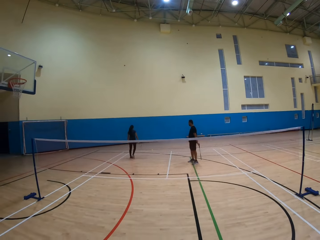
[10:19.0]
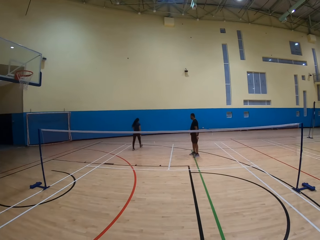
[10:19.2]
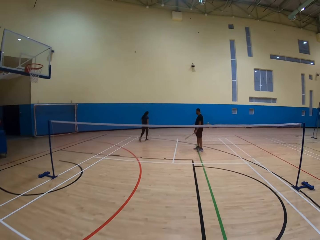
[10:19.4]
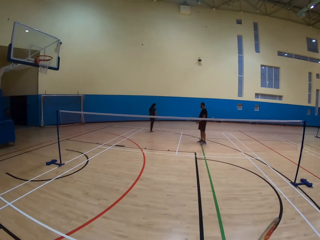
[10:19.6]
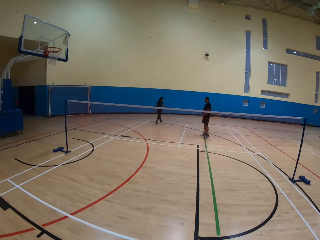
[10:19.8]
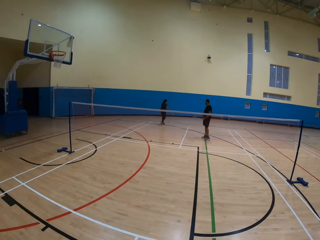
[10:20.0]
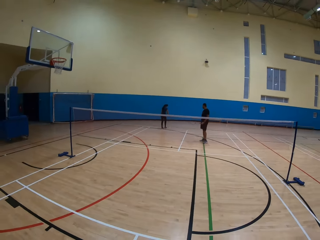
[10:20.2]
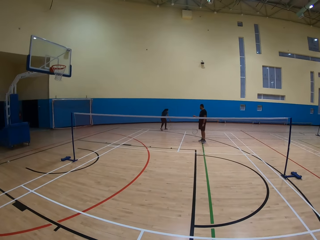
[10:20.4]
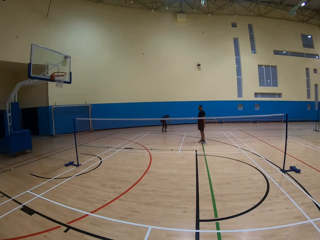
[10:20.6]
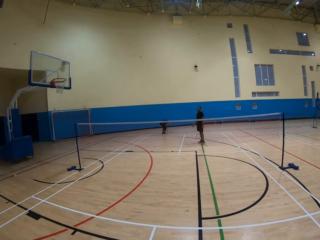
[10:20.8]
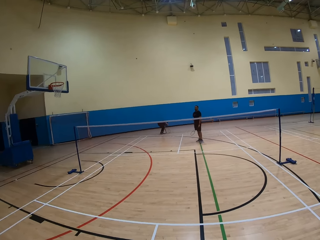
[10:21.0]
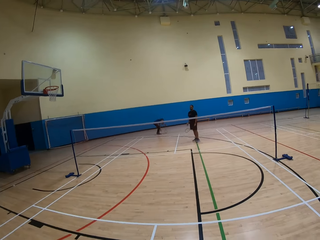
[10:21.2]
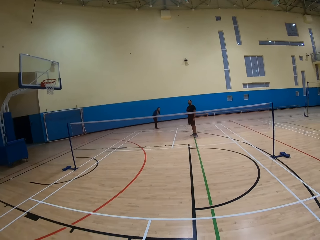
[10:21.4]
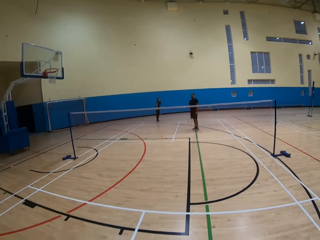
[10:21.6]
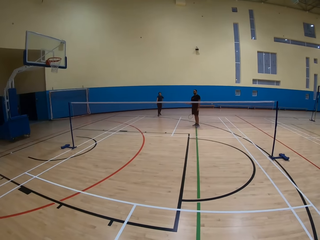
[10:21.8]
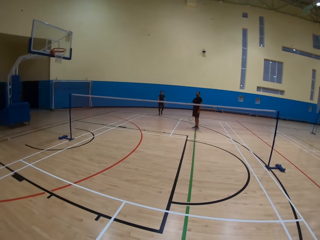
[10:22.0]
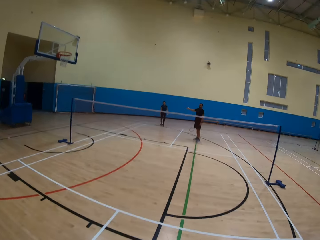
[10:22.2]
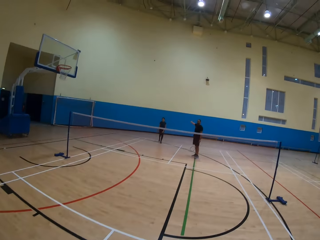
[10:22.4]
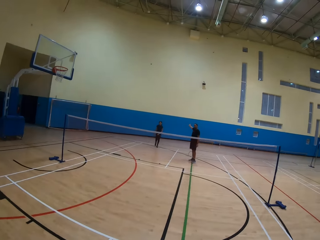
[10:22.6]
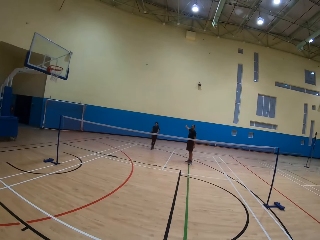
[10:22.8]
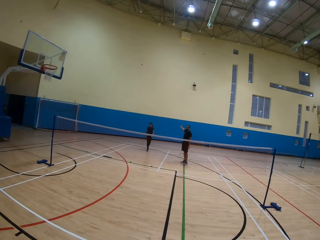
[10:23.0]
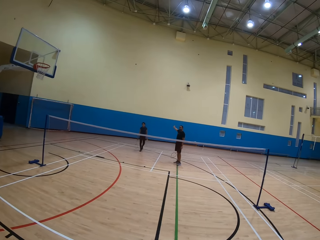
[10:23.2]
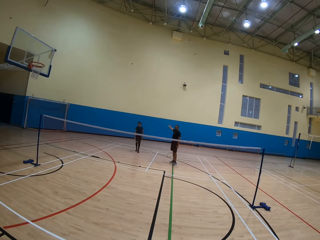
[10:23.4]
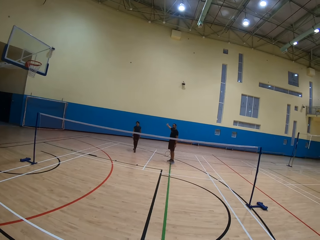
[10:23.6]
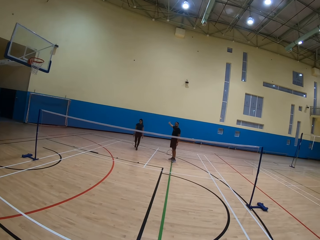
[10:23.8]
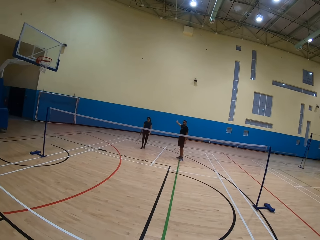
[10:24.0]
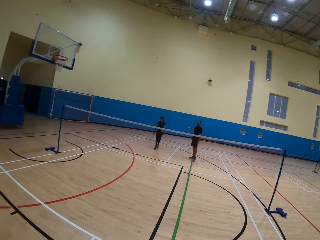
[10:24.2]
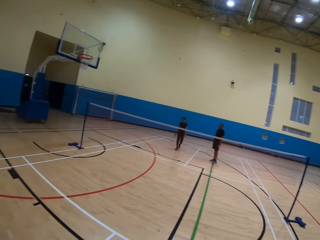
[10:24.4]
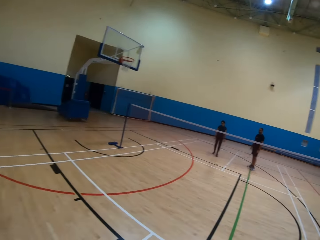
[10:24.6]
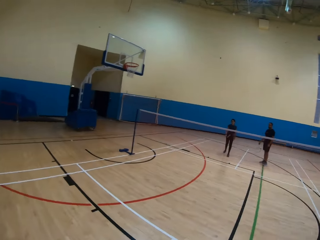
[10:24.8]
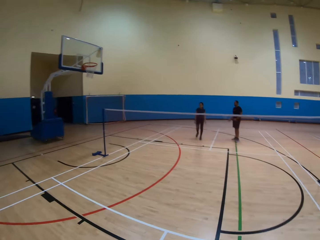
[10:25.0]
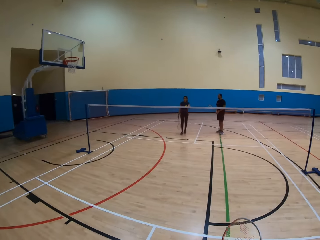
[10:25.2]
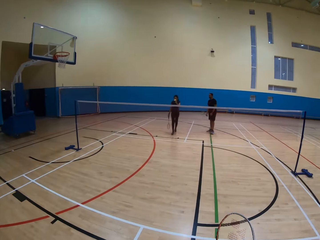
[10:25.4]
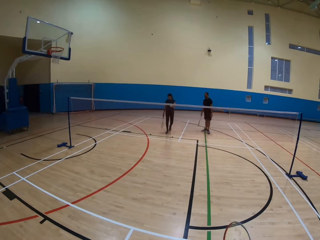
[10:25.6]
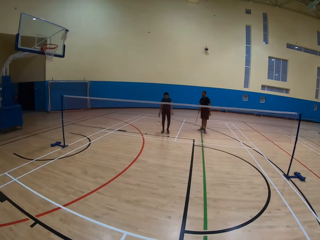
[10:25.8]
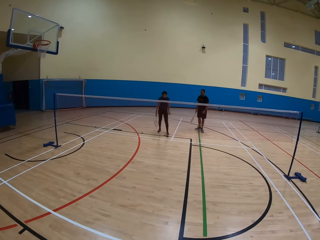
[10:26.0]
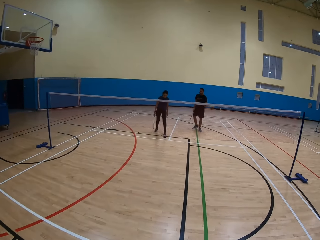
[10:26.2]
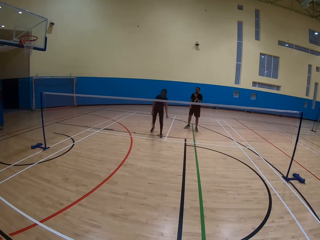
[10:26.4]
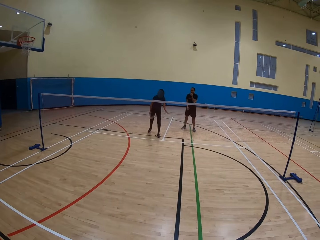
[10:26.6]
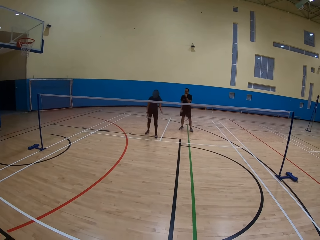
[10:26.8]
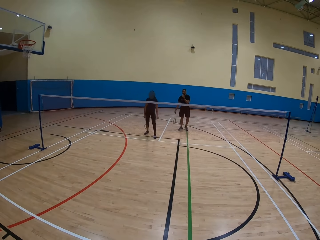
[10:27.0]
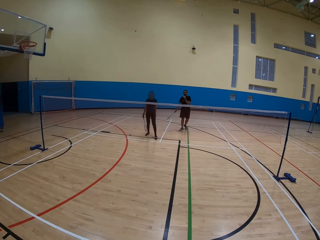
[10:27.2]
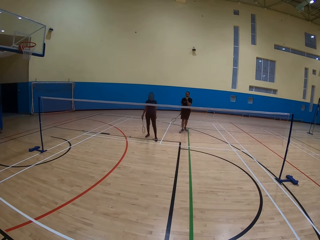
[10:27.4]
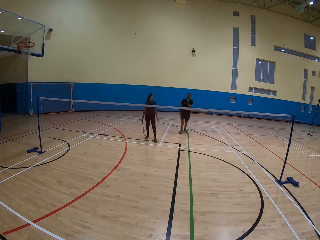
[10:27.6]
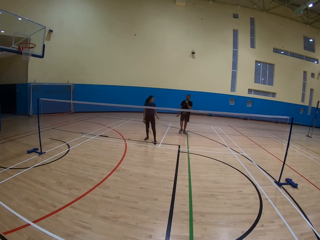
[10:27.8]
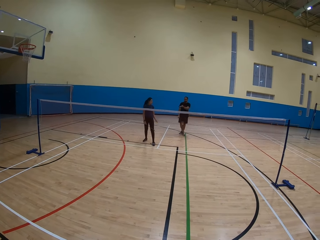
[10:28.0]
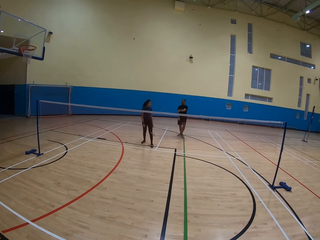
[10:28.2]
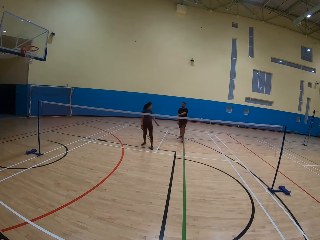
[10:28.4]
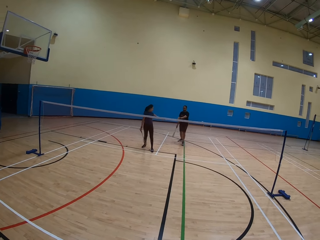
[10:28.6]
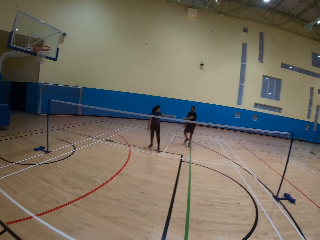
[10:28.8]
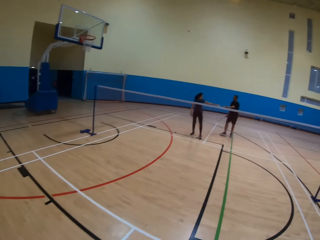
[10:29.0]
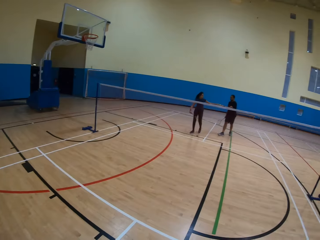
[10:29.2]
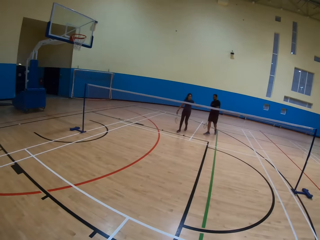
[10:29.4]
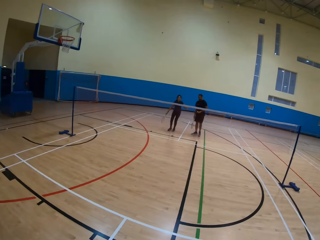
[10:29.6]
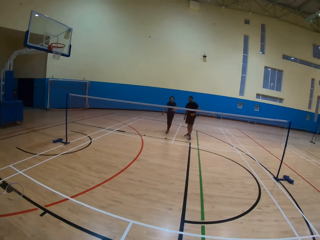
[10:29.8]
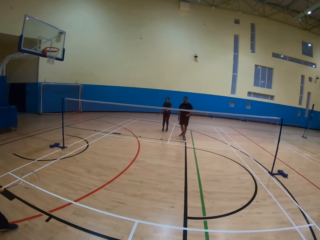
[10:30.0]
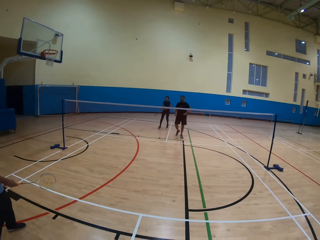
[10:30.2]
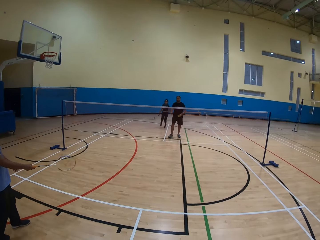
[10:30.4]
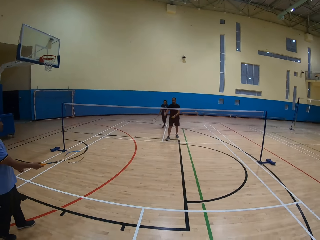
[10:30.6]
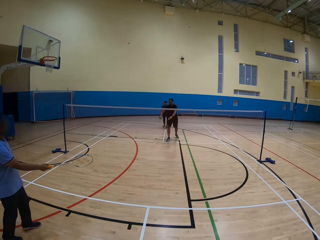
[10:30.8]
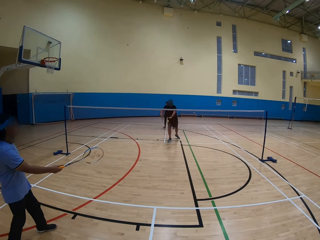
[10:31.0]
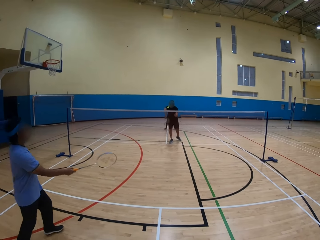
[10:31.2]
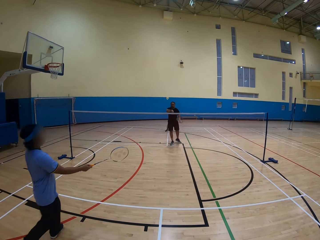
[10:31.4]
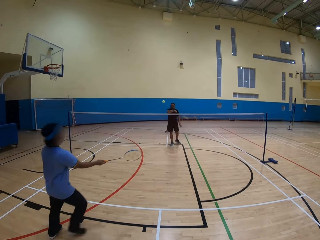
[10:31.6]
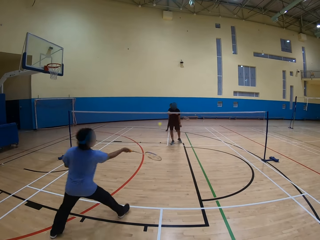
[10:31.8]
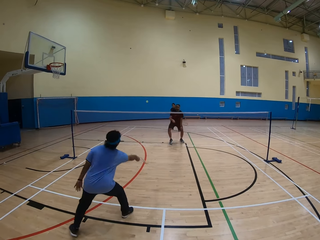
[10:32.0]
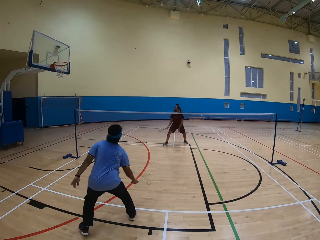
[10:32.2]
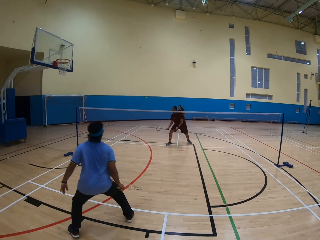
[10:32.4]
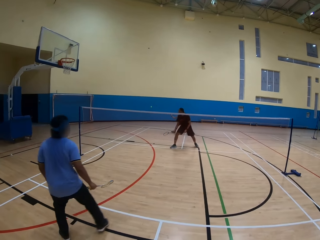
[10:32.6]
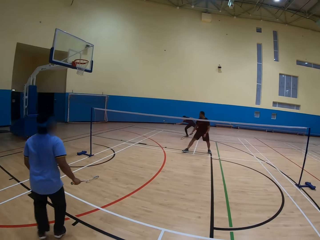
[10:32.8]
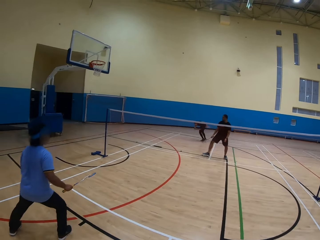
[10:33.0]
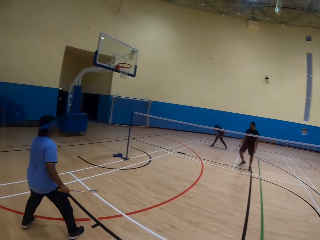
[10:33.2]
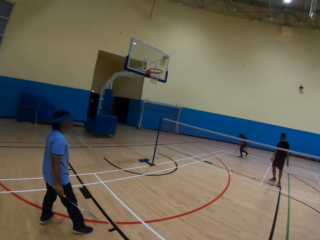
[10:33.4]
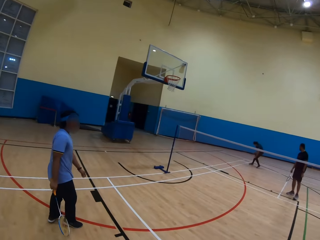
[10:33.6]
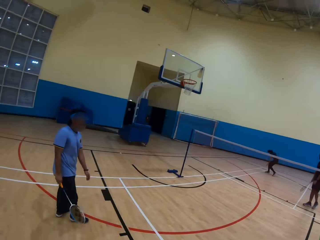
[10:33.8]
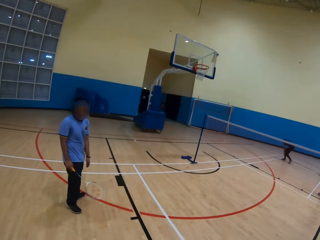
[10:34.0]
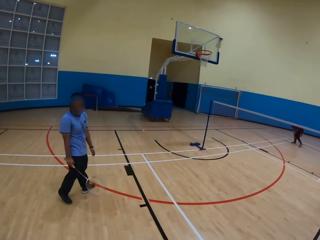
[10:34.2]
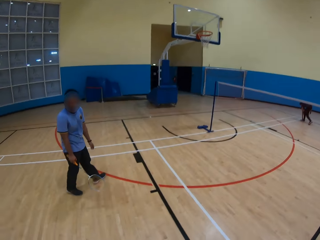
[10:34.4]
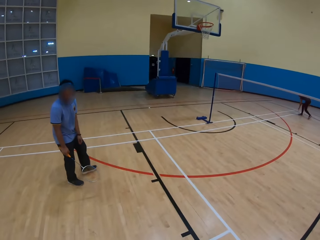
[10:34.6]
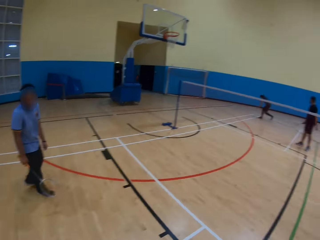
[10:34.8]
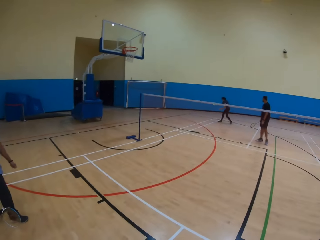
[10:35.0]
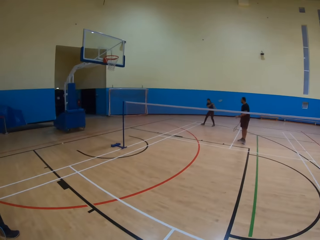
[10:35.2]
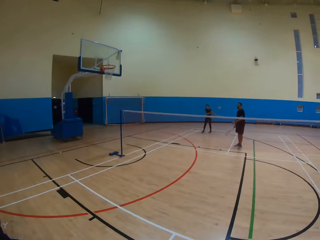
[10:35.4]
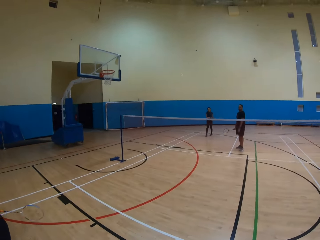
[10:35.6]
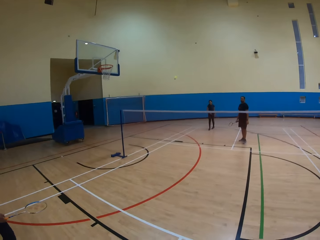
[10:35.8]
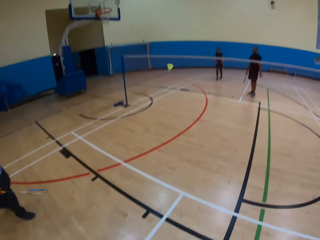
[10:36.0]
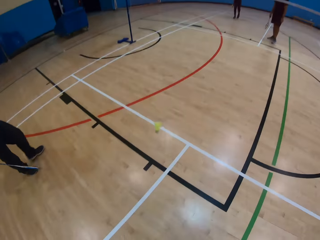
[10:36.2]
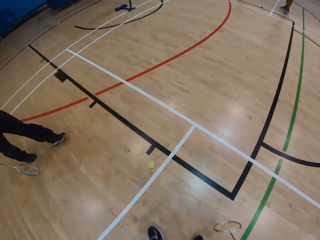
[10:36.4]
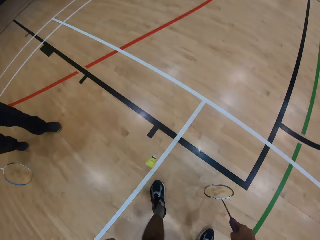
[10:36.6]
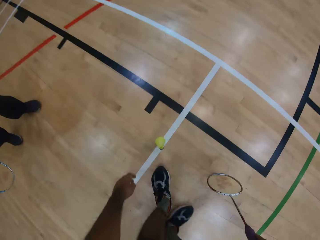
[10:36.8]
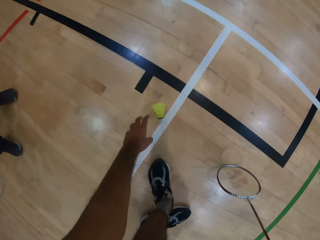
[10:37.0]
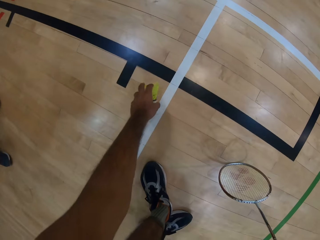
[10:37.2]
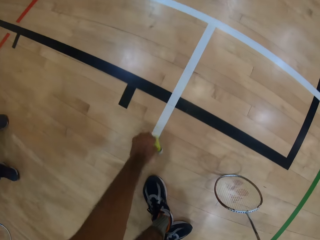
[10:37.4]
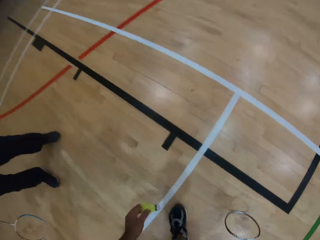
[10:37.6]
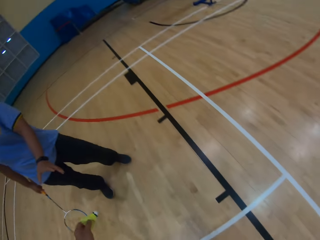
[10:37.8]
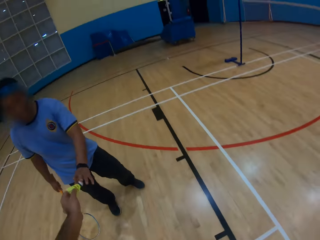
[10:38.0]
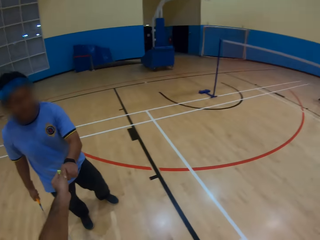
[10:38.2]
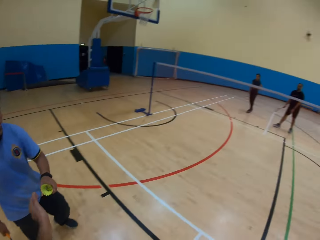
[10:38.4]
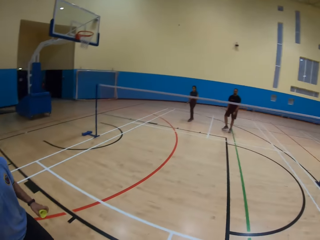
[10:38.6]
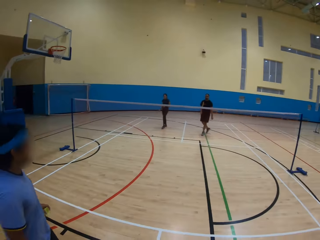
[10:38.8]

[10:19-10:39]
A lady picks up the ball. The lady passes the ball to a man. The man throws the ball. Another man throws the ball. The camera wearer talks to the other man. The lady throws the ball. The camera wearer collects the ball. They pass the ball to the other man.

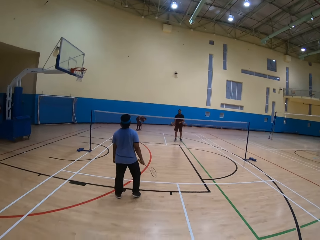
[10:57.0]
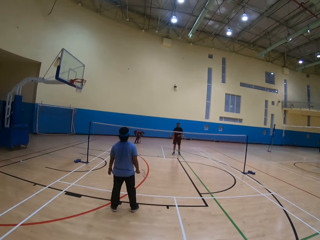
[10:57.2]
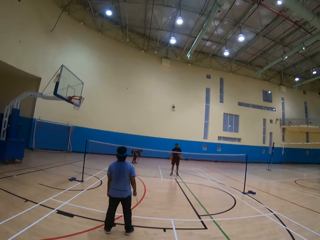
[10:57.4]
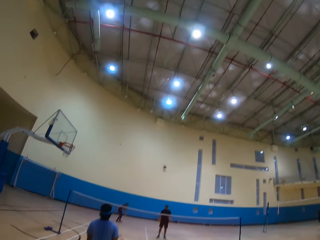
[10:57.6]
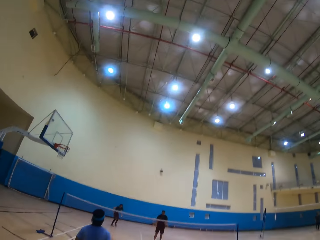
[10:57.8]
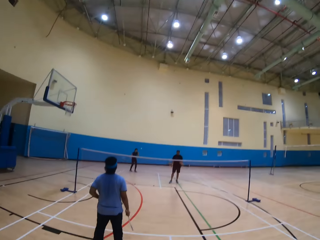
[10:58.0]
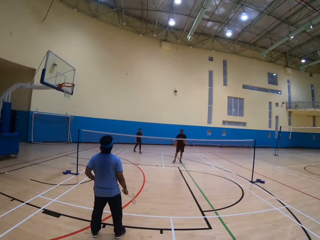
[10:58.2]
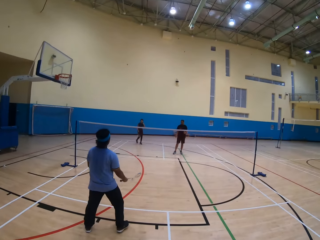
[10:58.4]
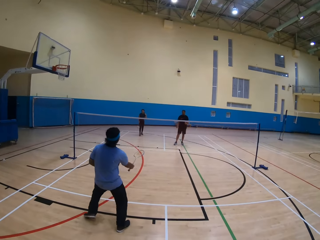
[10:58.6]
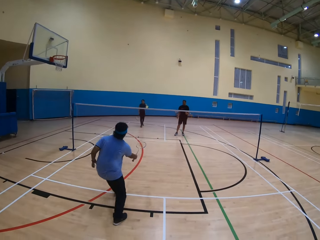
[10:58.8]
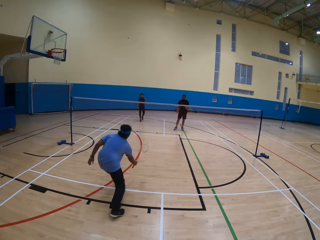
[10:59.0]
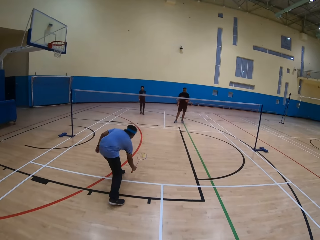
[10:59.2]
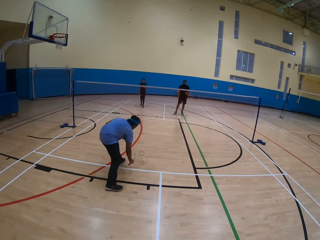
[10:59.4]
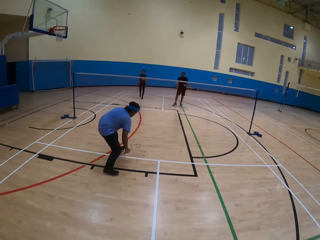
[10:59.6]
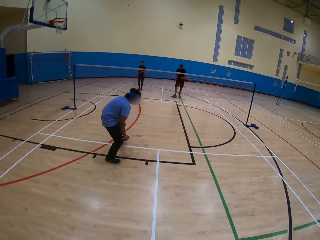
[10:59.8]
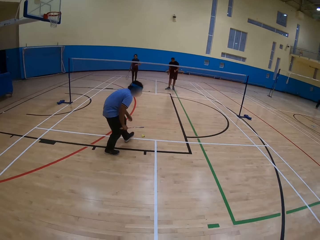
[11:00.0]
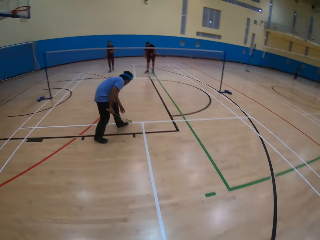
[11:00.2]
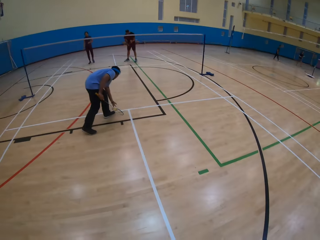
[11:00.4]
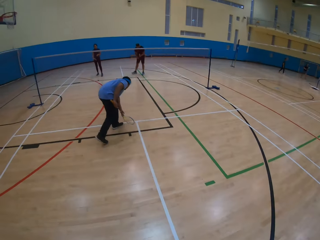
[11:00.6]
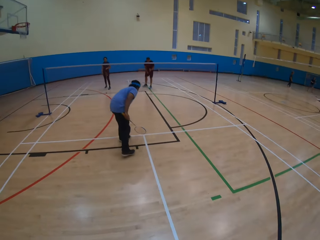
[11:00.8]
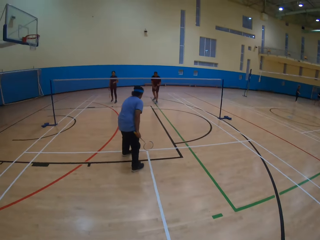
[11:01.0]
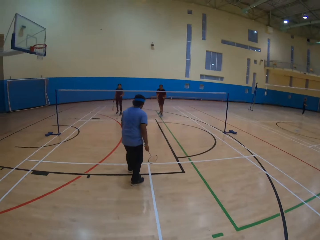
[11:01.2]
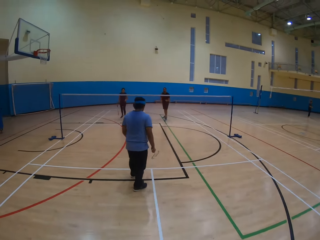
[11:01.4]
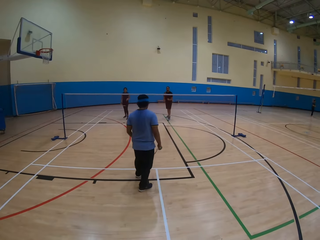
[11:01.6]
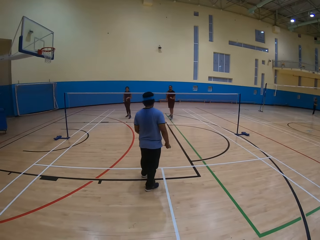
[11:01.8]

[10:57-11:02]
The camera wearer looks around. A lady throws the ball. A man collects the ball.
